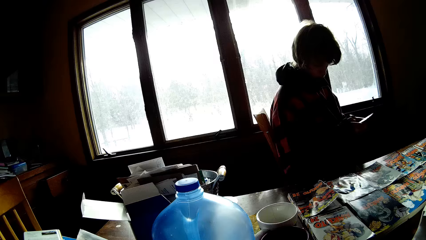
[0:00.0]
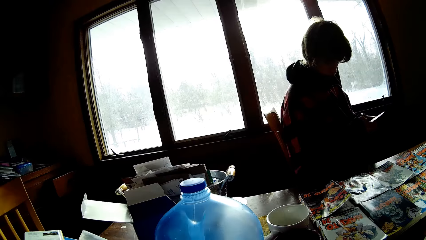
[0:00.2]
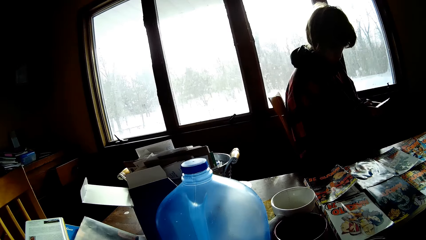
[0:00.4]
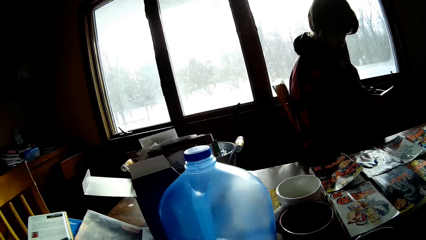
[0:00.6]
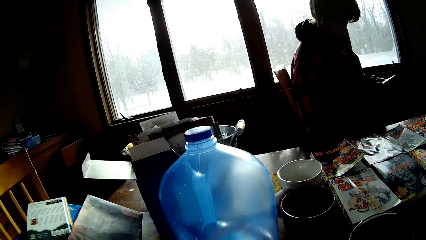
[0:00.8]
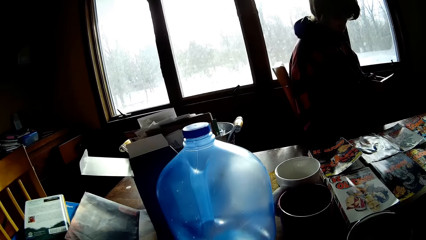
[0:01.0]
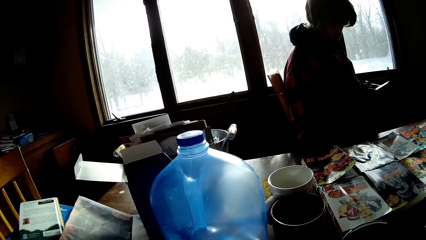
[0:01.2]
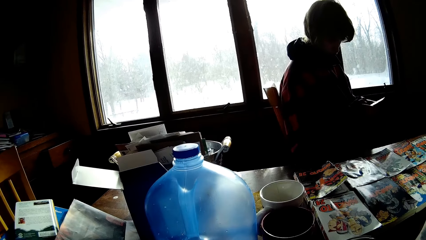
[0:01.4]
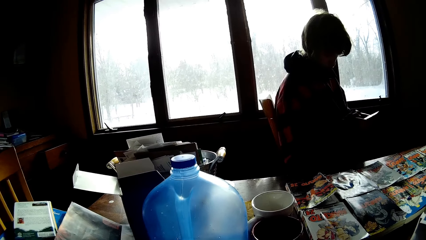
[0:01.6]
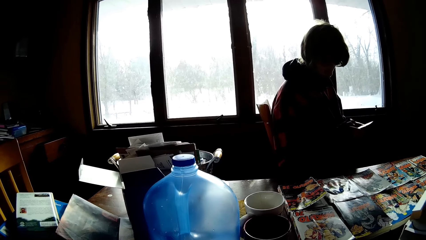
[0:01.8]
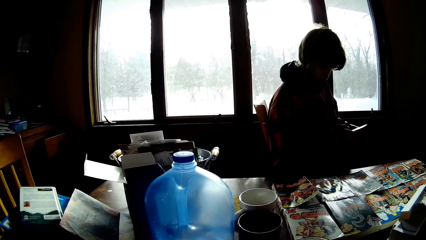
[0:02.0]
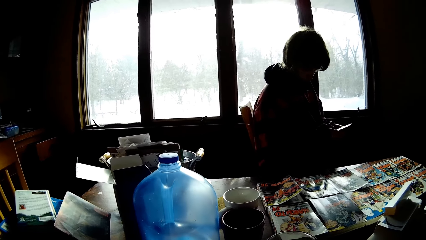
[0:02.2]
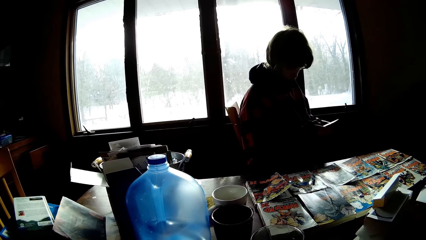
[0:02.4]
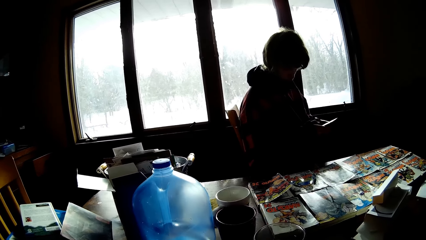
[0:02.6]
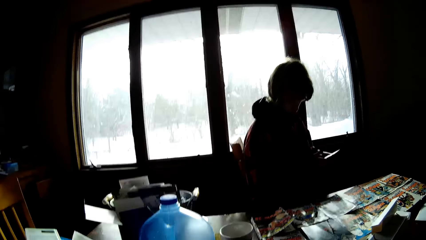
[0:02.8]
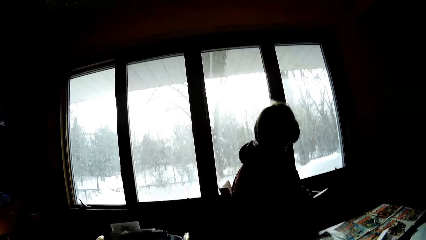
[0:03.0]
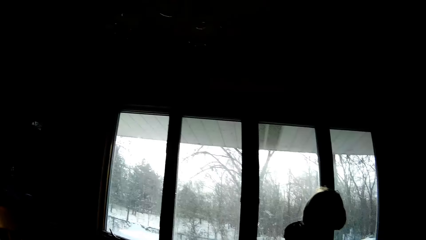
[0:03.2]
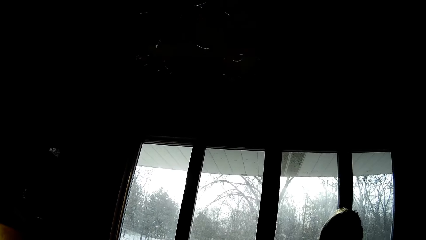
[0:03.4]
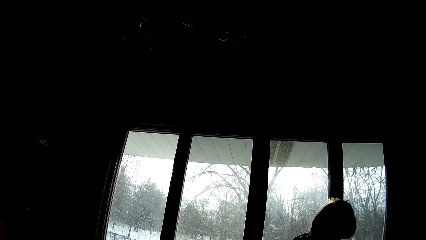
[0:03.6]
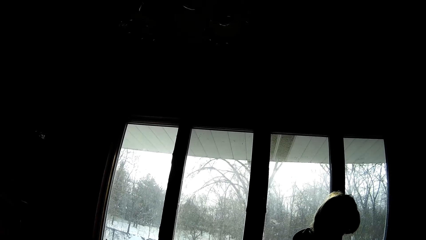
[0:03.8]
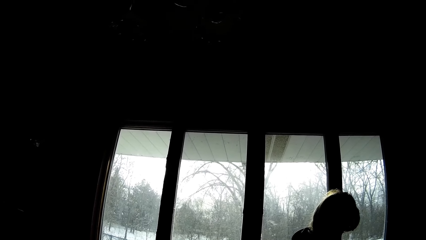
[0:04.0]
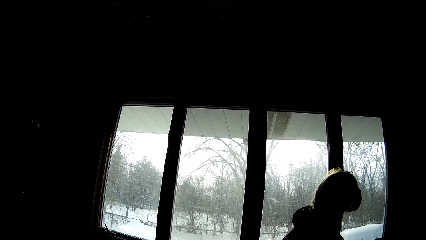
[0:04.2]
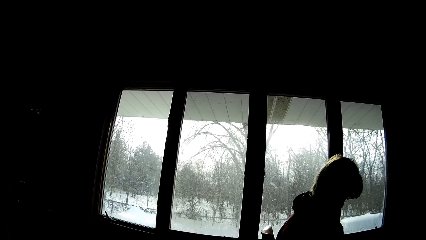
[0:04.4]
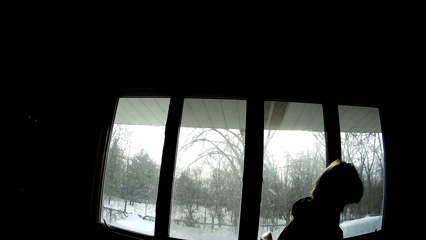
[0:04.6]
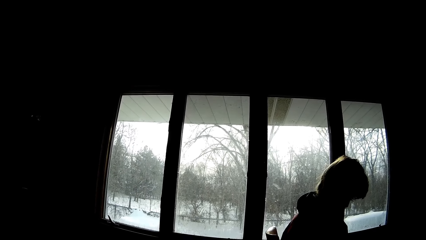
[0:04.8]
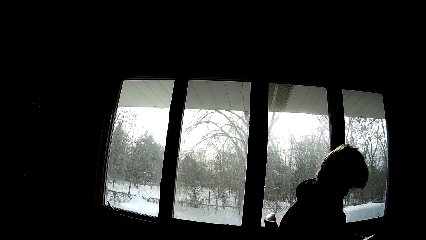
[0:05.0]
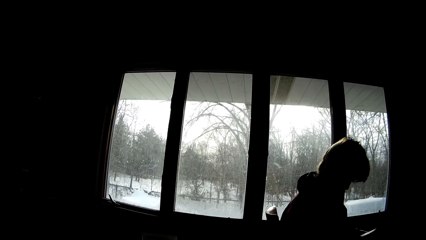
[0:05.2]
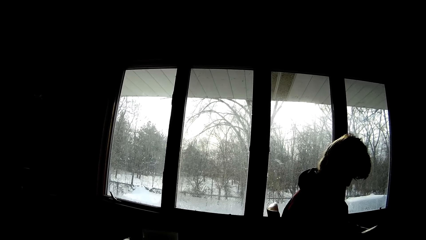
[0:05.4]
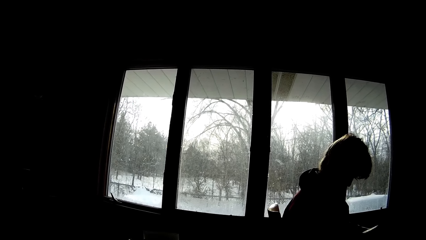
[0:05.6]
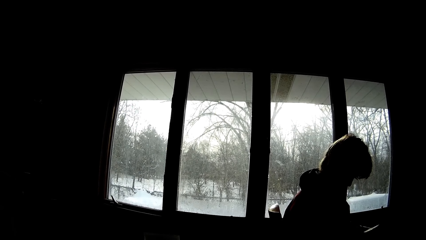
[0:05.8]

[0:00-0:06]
The camera wearer uses the phone. A man uses a phone.

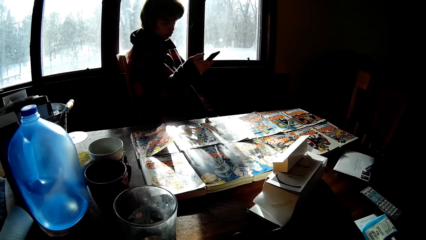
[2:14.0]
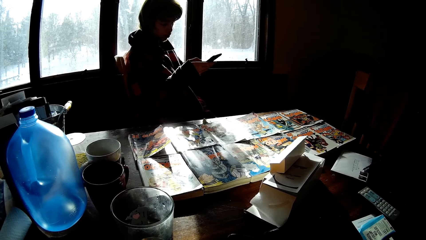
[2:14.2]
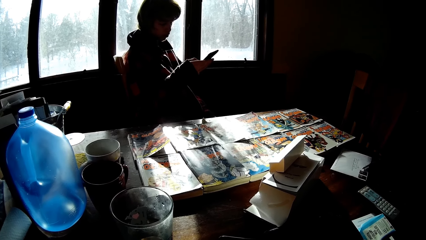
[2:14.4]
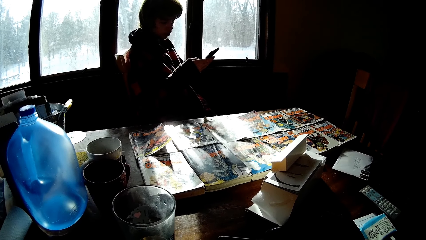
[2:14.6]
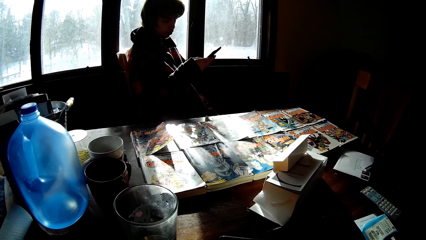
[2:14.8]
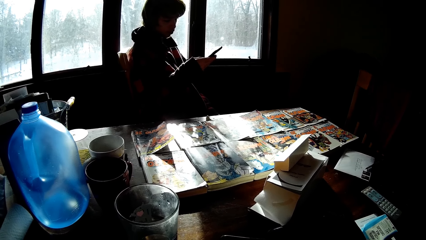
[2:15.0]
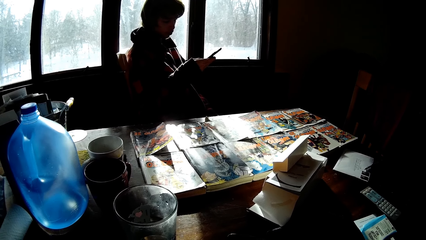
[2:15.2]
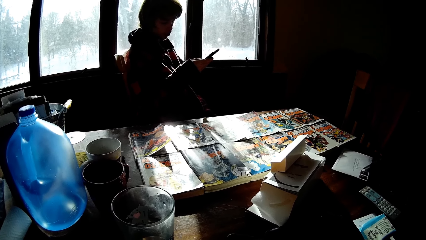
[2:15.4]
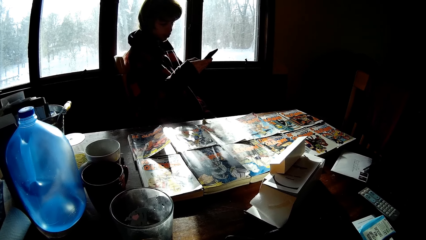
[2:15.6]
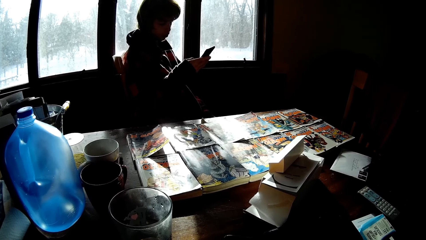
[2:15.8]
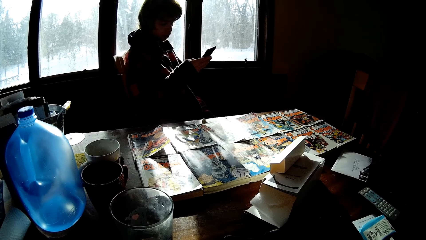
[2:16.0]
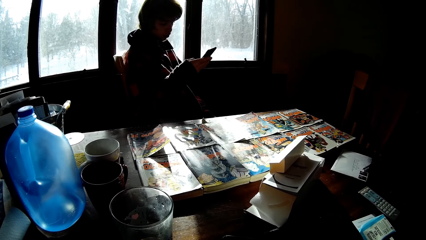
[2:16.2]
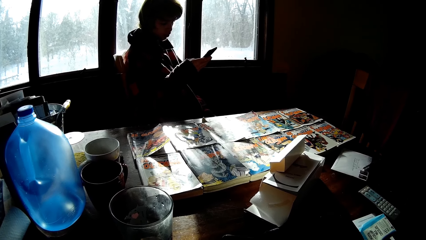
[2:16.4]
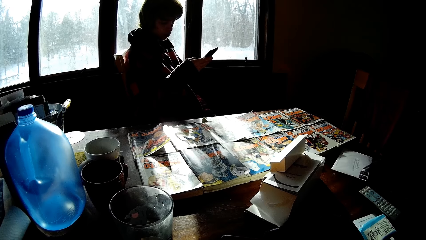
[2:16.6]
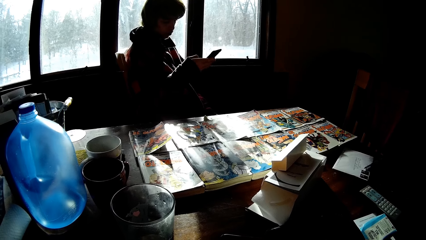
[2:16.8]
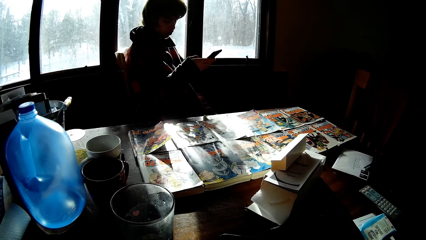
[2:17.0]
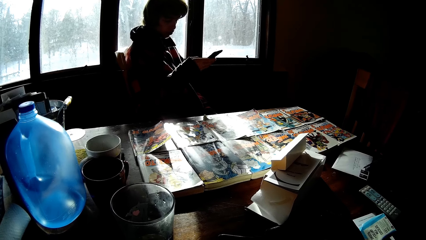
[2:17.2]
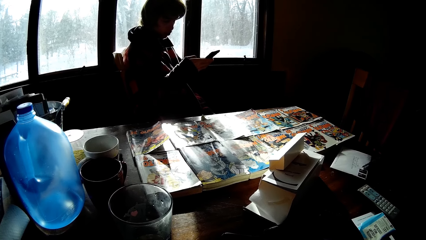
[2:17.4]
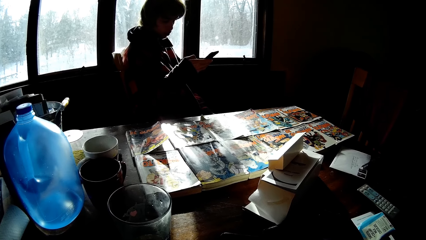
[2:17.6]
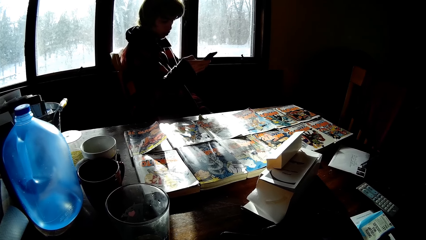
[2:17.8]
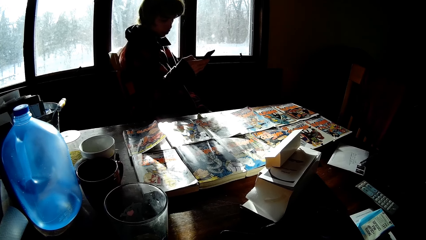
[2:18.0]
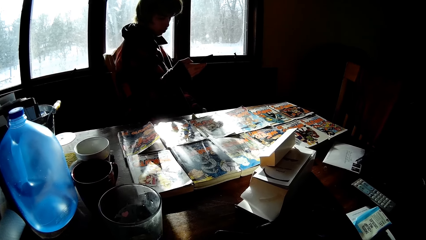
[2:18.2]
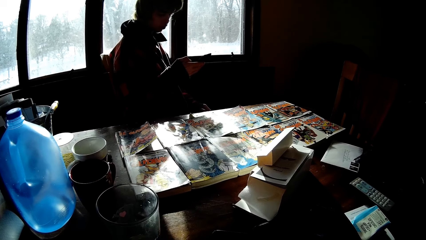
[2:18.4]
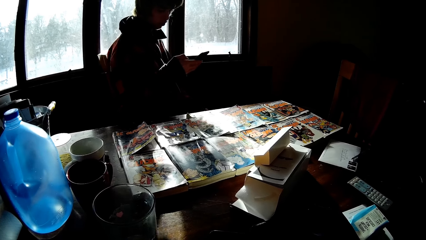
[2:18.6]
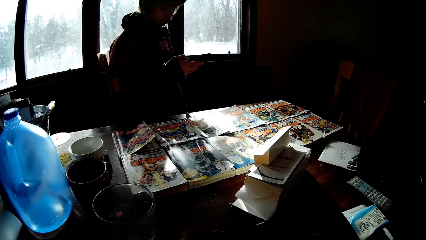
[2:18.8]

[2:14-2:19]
The camera wearer scrolls the phone with his both hands.

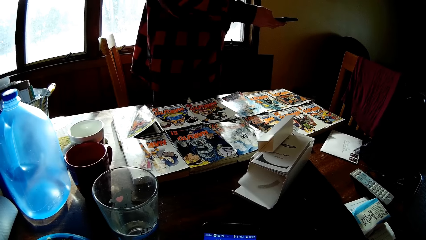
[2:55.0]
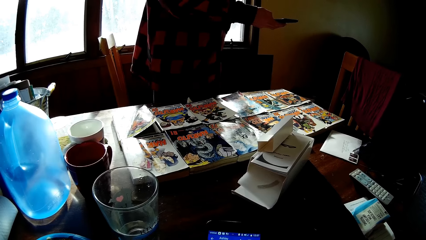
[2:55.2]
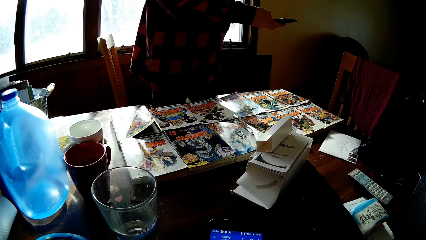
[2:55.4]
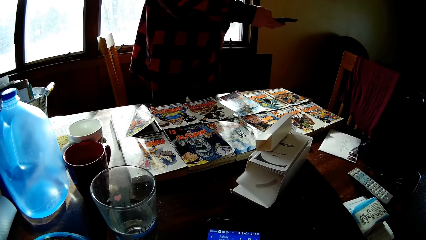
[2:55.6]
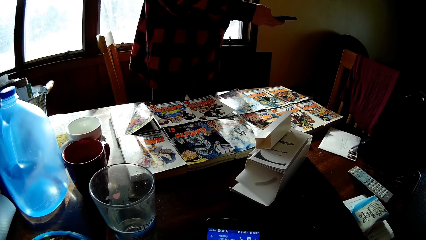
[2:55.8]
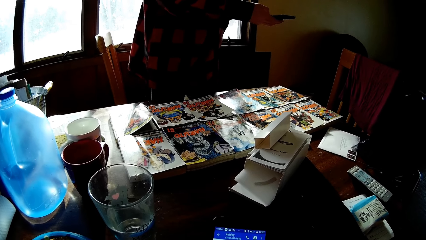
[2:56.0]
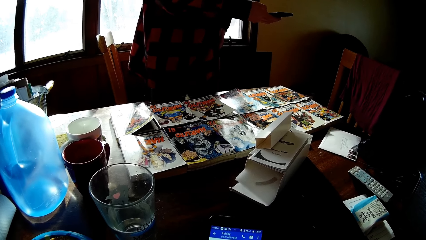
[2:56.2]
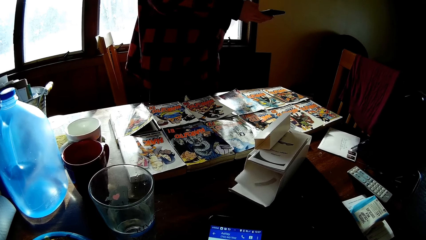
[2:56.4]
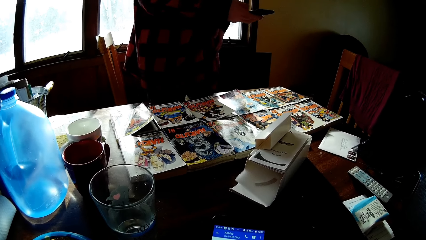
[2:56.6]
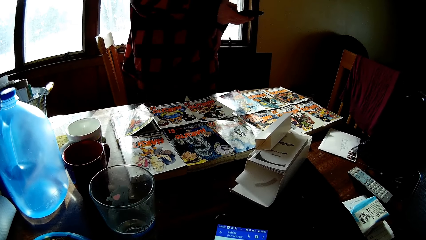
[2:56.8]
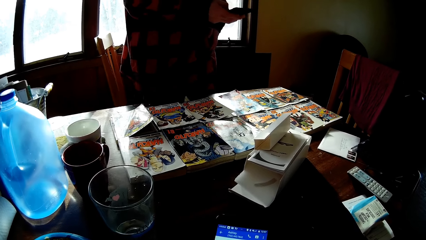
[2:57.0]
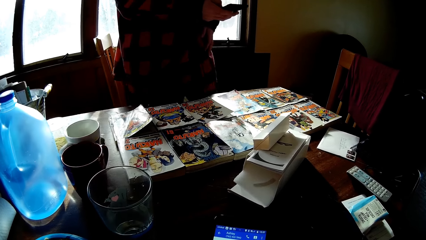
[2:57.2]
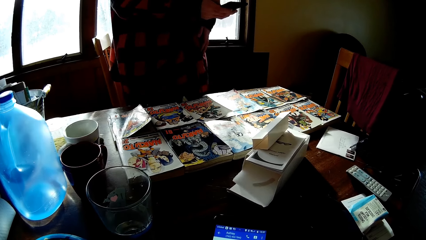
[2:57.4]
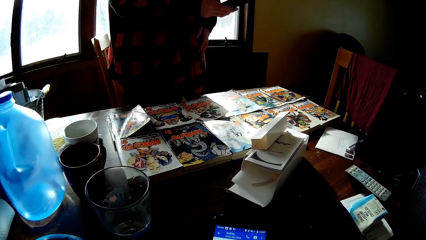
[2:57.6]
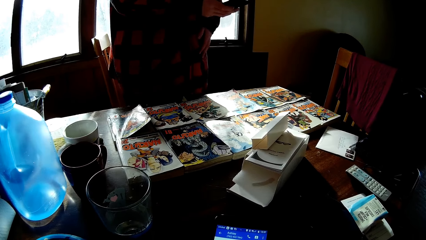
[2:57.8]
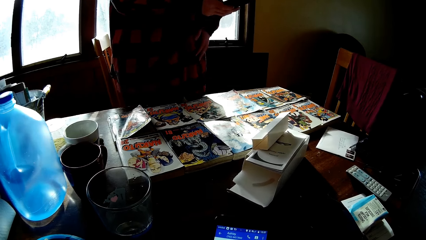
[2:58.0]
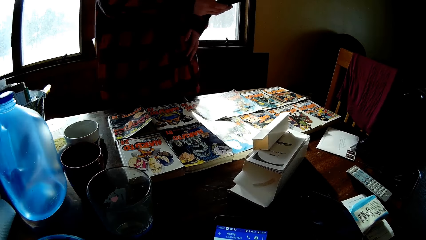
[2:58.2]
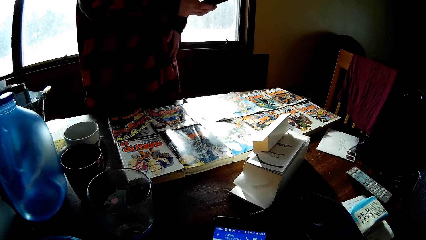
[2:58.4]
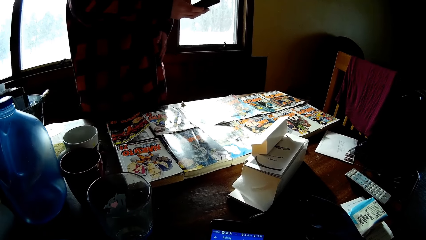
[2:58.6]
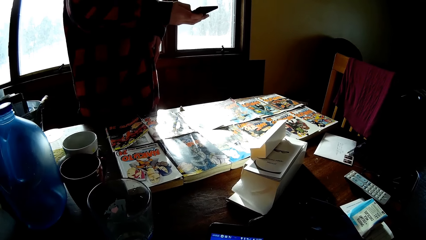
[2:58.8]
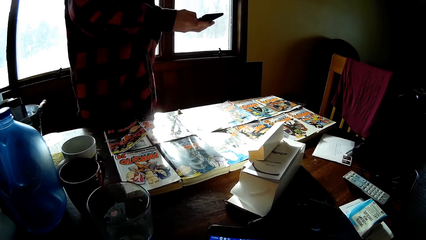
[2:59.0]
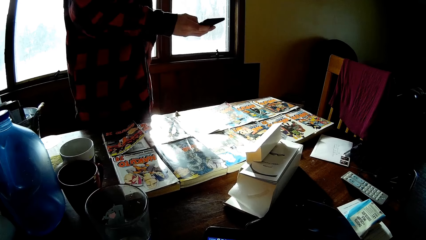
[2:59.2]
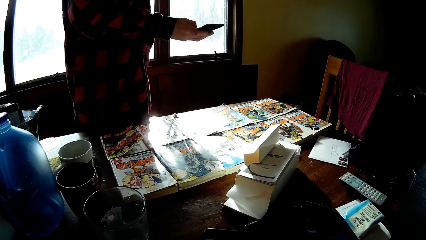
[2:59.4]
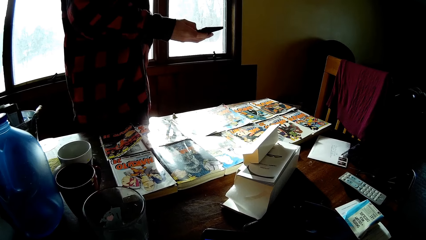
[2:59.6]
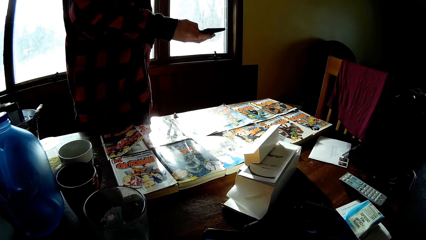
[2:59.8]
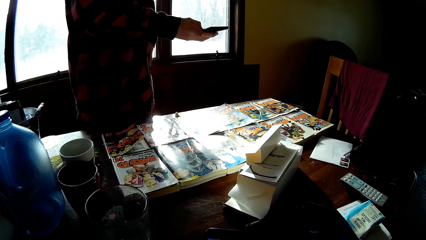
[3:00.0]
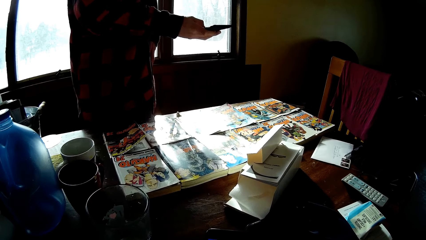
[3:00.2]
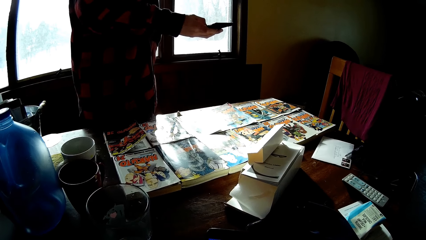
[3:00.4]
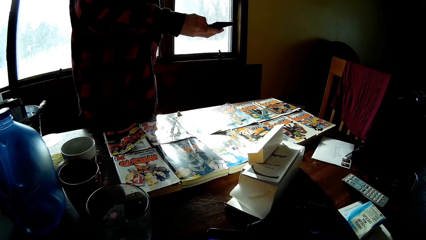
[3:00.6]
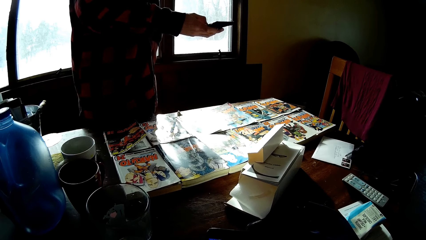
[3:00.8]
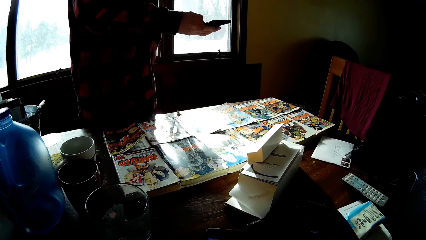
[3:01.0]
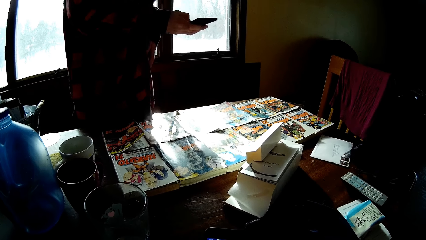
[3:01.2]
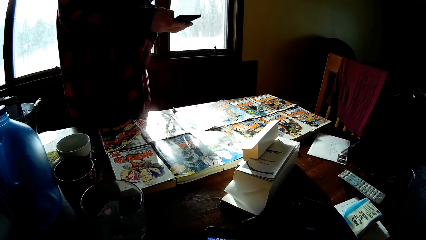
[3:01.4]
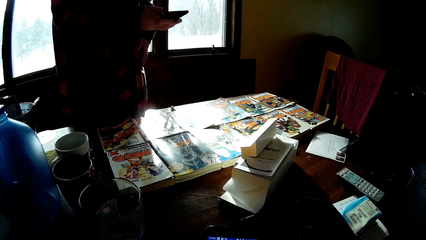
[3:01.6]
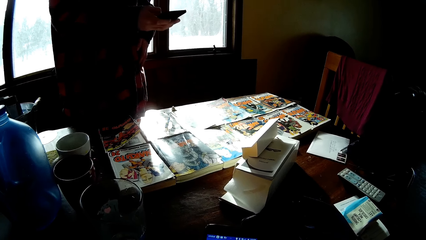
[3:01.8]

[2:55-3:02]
A man moves around.
